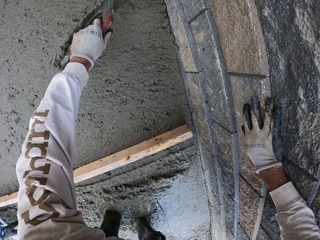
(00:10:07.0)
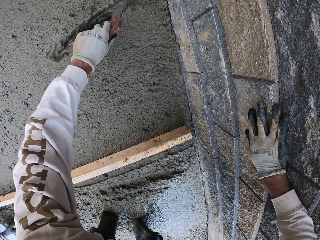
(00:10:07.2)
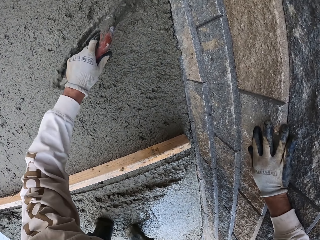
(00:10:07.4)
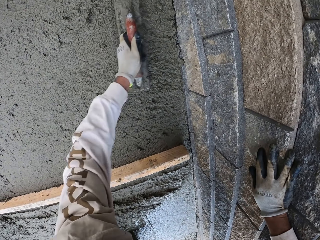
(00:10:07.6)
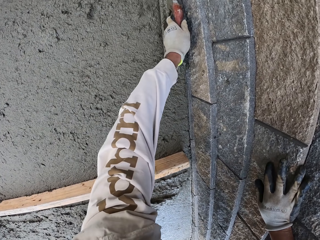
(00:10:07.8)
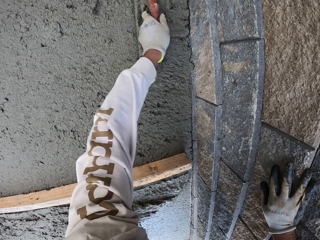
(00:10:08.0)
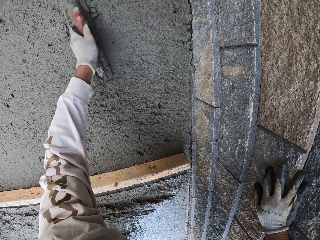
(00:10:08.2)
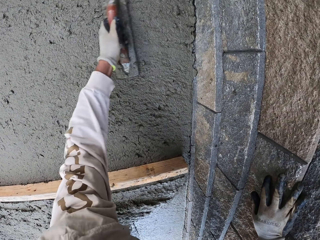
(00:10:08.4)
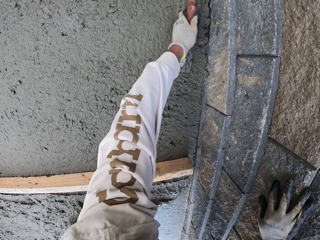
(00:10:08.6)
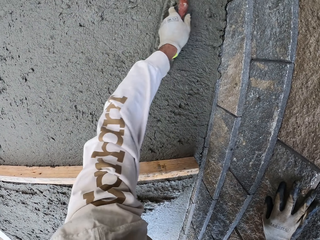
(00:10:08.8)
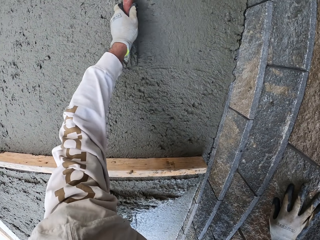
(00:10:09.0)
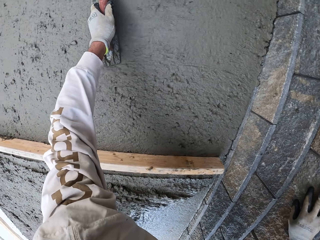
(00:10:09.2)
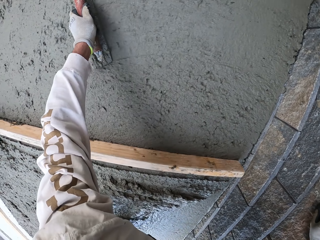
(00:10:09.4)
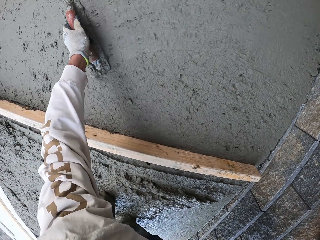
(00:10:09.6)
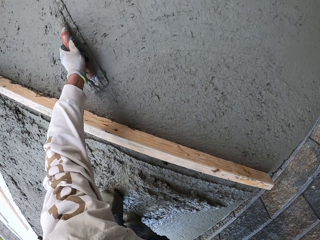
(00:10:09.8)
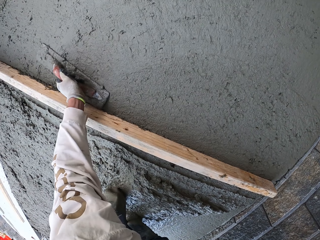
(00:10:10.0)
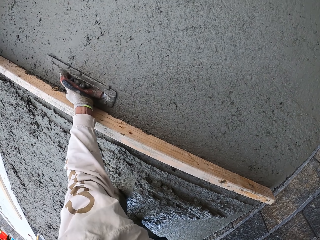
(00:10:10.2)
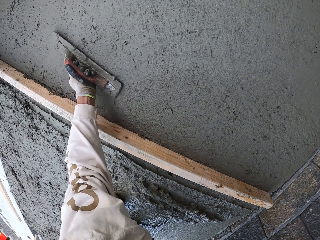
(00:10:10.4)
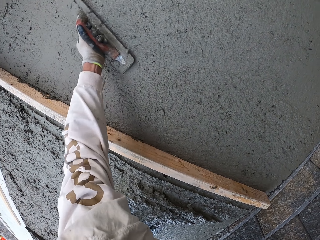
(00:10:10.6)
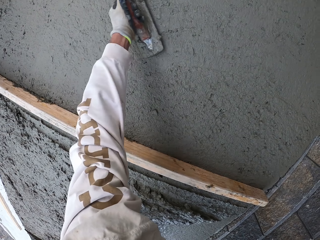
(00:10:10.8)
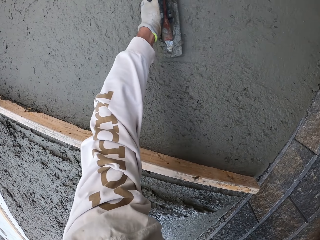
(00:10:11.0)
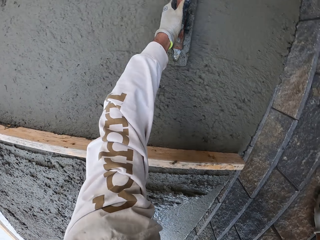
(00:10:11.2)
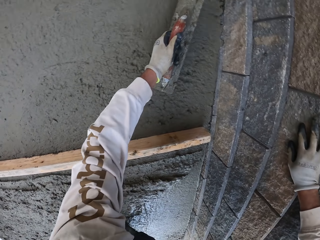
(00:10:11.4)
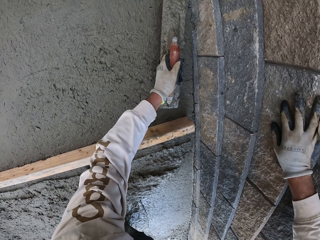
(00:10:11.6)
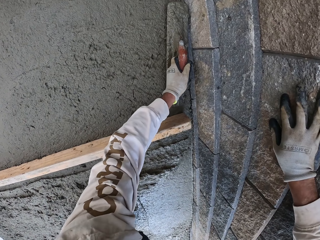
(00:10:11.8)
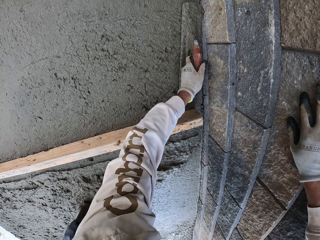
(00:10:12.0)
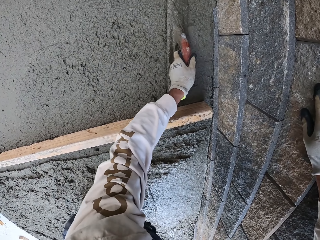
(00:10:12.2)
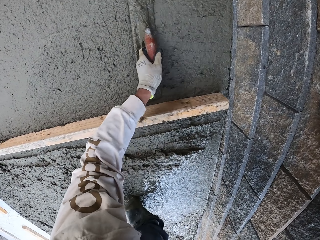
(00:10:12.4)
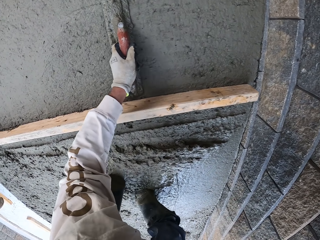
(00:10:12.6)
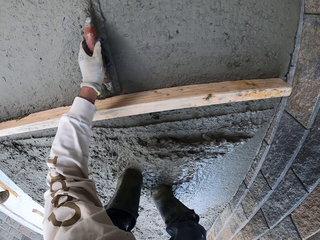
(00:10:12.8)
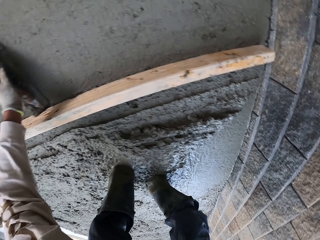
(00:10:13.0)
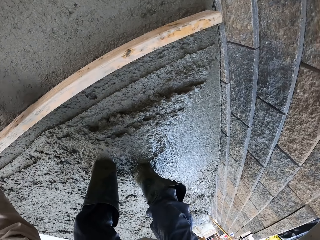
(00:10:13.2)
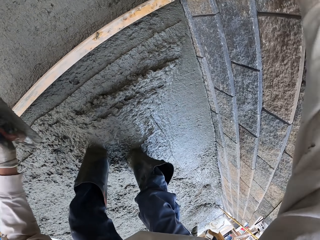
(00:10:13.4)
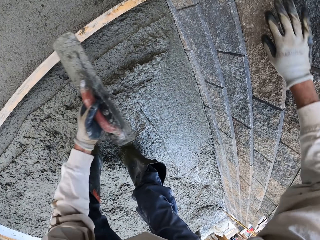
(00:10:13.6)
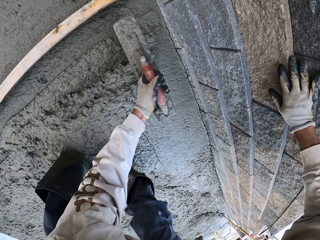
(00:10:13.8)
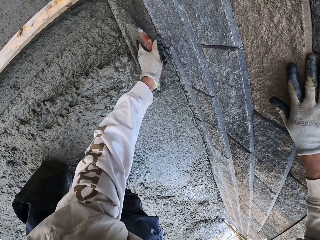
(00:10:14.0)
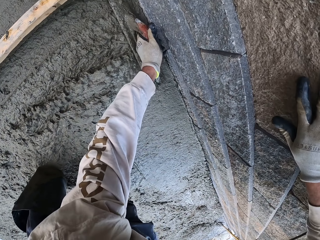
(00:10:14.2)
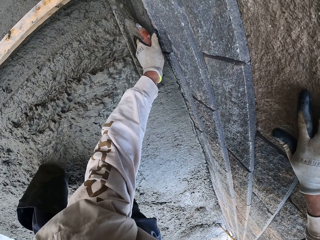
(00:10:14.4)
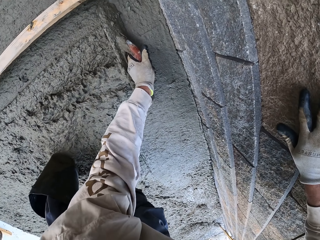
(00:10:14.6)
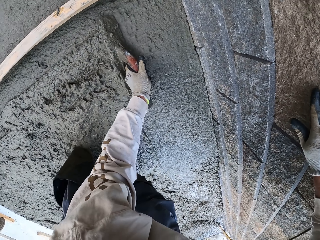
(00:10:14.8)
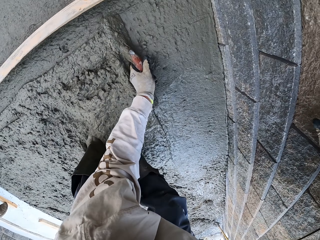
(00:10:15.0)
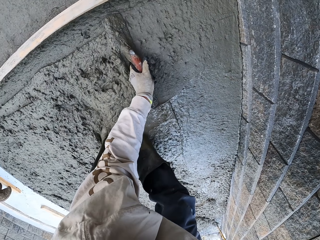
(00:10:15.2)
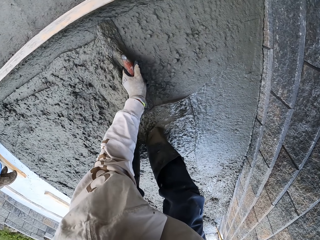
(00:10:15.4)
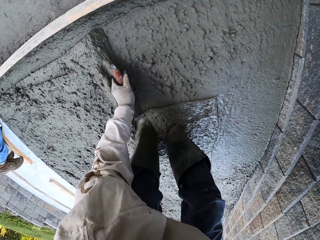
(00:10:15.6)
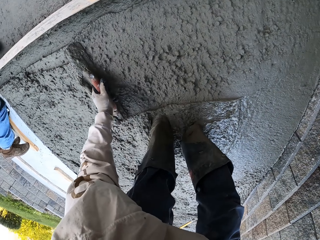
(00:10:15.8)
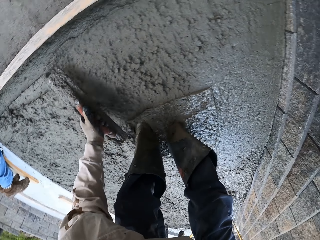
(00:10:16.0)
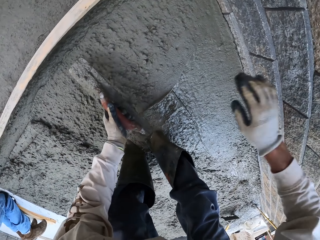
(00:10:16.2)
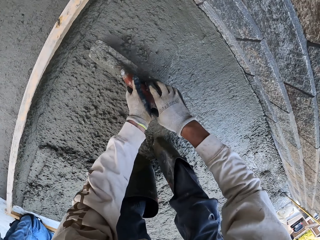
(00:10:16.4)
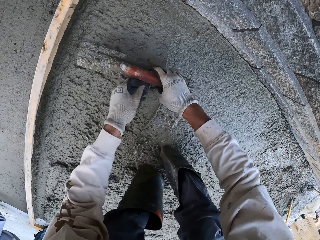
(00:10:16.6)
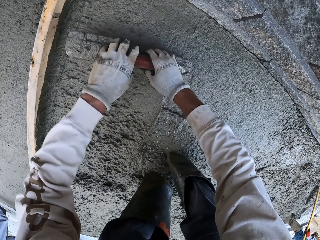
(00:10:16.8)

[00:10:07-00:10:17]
The camera wearer levels the concrete with the masonry trowel.

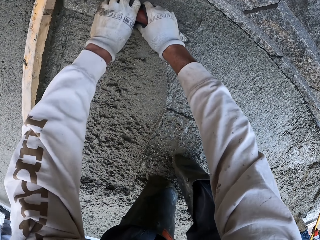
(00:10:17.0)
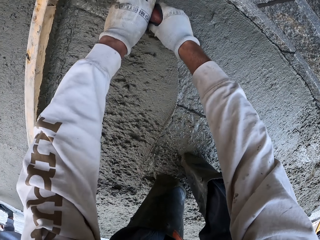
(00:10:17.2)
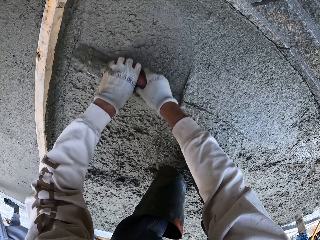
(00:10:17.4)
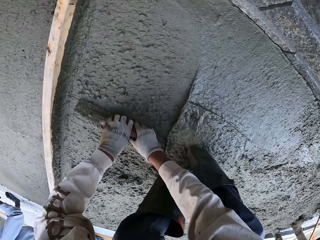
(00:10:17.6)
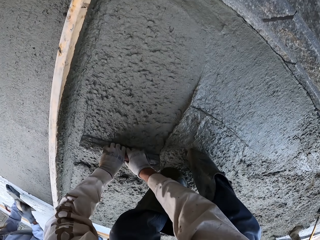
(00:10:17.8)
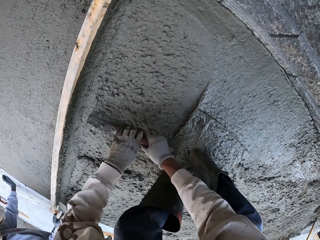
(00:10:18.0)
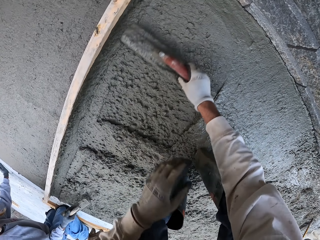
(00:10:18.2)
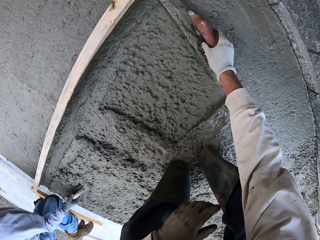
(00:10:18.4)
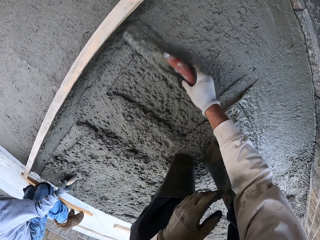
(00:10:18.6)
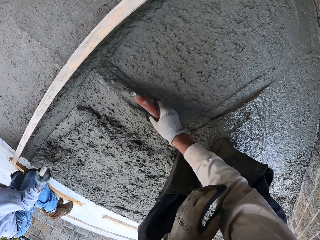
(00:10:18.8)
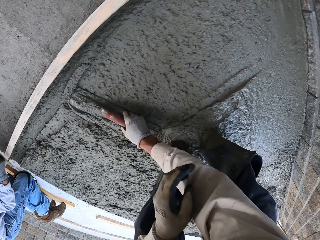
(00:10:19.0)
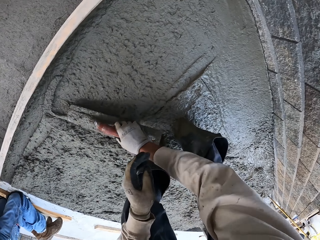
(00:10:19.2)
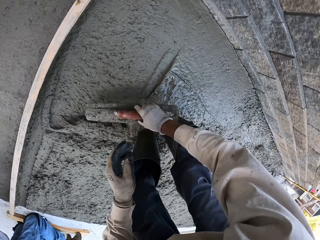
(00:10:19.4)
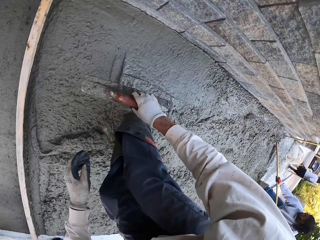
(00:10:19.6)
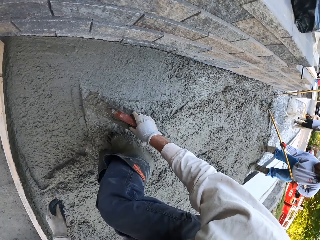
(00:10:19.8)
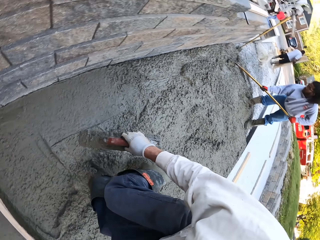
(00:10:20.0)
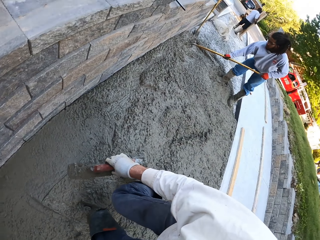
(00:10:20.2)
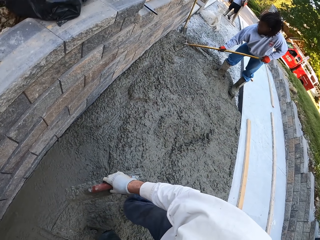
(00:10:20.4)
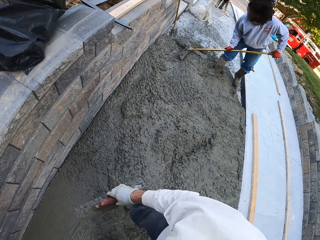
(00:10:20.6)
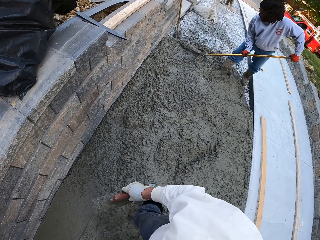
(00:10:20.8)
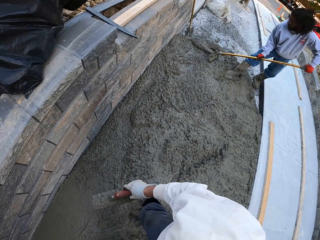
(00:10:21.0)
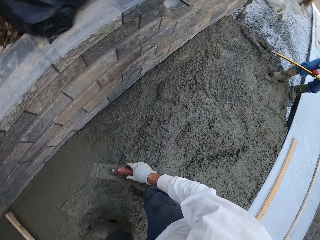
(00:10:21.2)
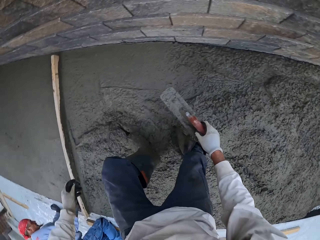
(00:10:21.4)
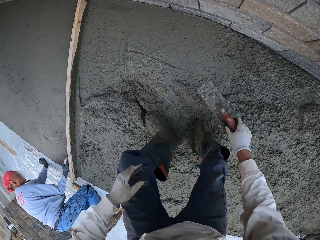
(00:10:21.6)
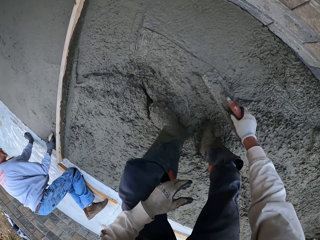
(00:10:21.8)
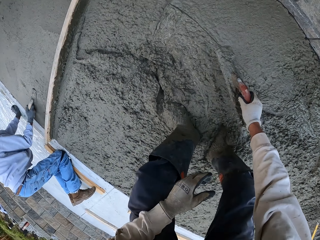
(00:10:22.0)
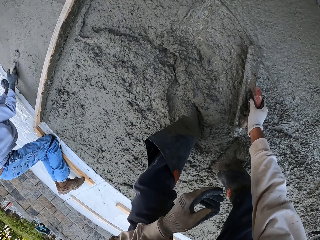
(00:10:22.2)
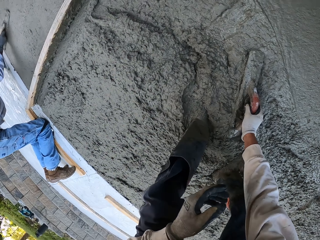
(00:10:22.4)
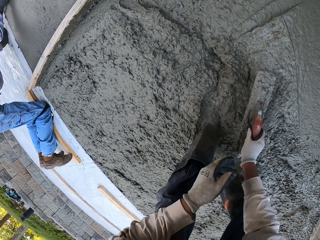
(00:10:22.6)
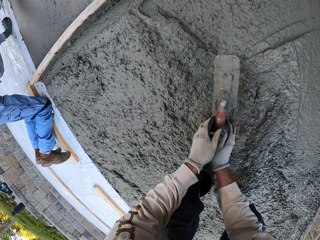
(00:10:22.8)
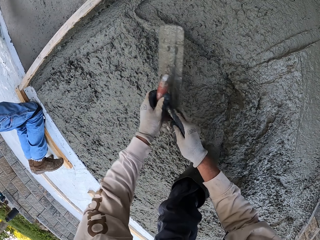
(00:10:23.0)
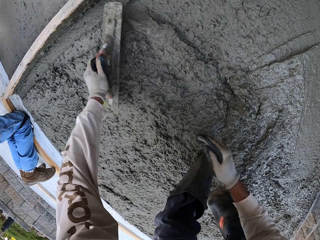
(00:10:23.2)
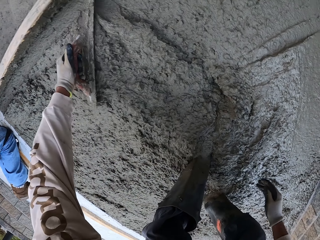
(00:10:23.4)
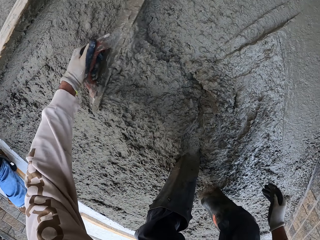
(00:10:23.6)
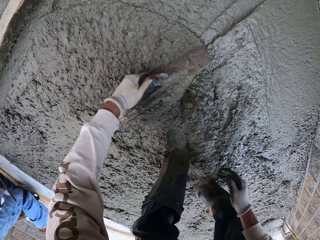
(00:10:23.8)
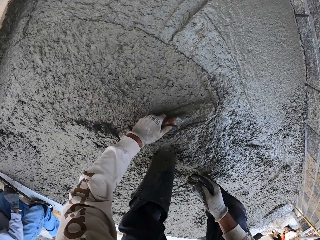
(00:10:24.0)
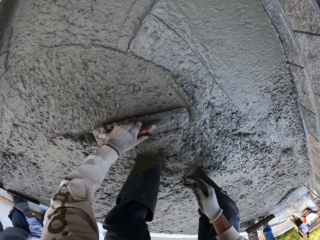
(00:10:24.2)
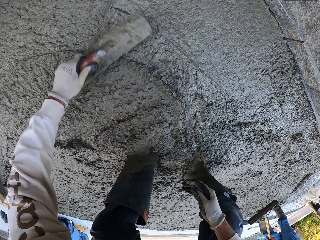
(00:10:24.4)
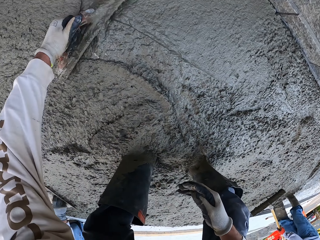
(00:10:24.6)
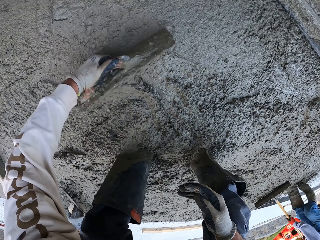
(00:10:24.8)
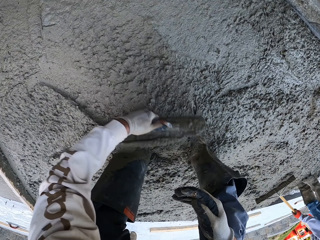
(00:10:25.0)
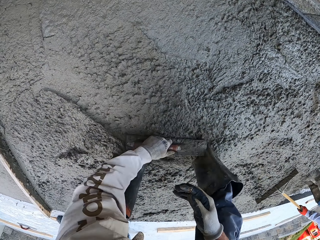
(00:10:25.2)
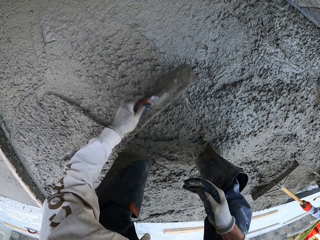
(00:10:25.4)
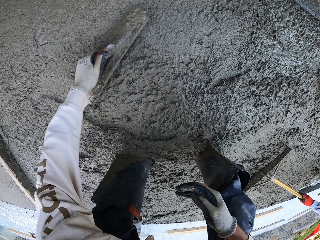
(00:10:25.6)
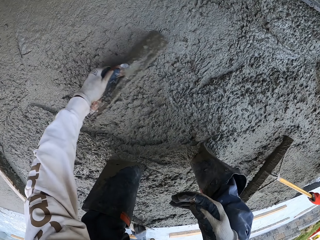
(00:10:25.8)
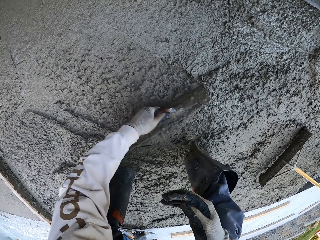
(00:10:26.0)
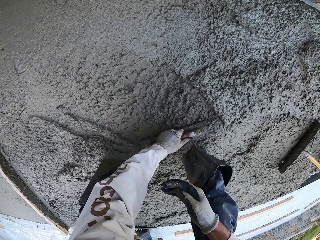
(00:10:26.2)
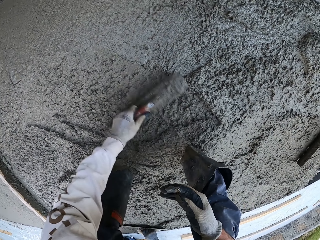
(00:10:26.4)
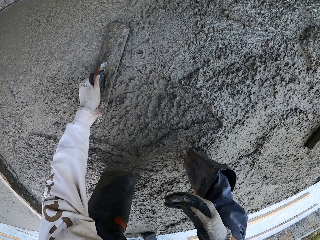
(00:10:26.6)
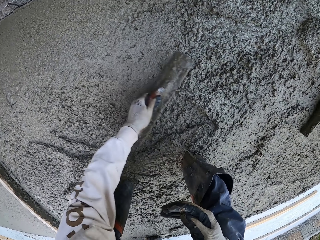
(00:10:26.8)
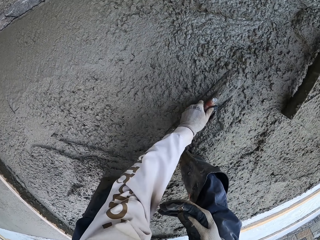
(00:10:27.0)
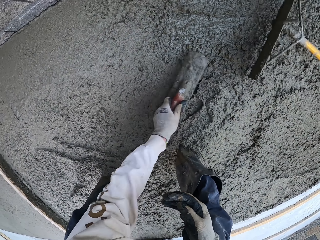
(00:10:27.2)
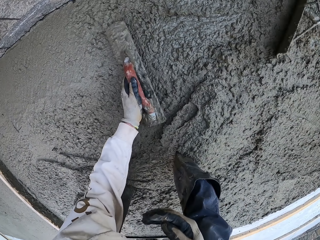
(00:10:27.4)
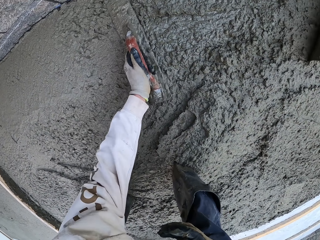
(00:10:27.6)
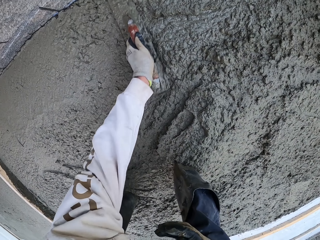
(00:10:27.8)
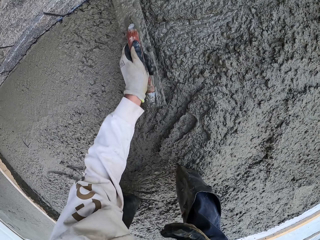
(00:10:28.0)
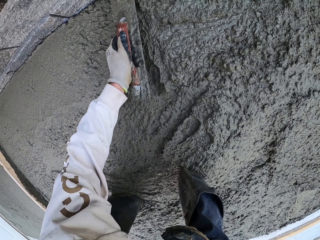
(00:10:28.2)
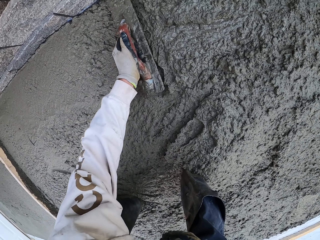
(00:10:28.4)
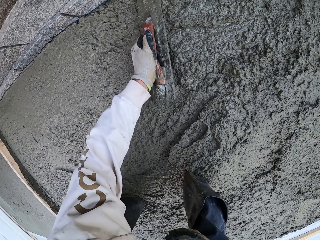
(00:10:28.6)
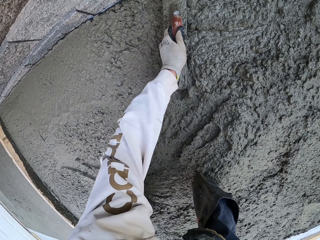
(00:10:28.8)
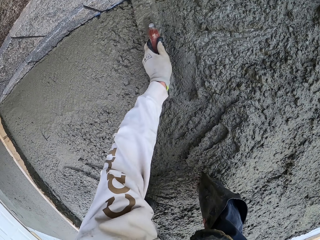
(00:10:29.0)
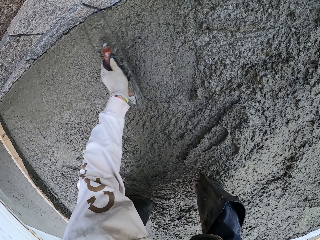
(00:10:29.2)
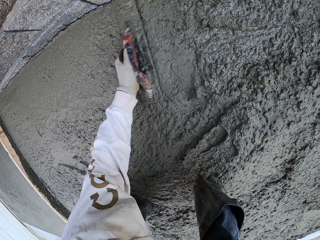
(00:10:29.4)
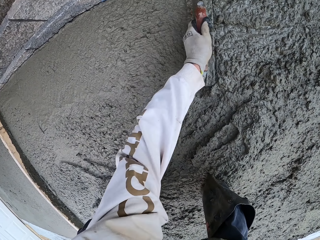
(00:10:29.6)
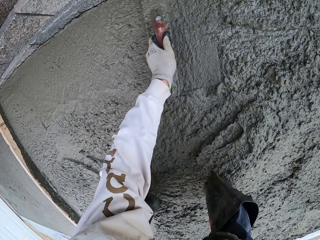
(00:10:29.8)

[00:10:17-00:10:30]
The camera wearer holds the masonry trowel with both hands and levels the concrete with the masonry trowel. A man scoops the concrete. The camera wearer turns around and looks around. Another man flattens the floor. The camera wearer levels the concrete with the masonry trowel. The first man flattens the floor. The camera wearer flattens the floor. The other man flattens the floor.
